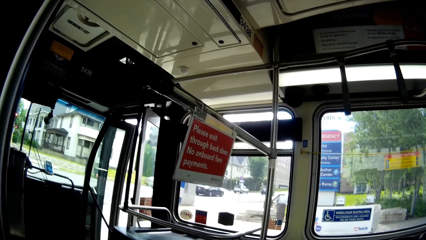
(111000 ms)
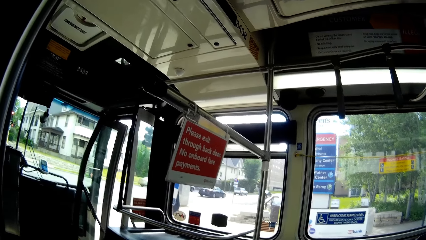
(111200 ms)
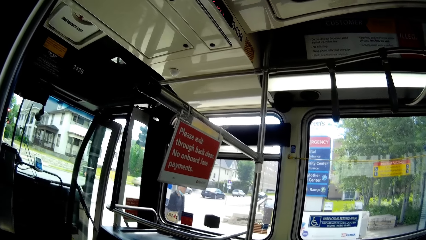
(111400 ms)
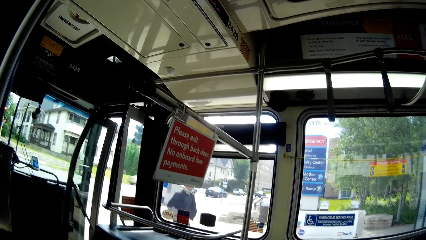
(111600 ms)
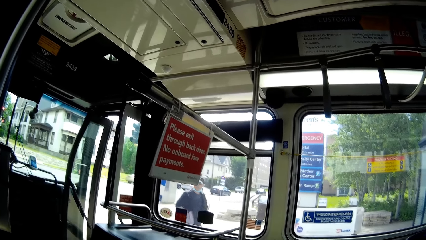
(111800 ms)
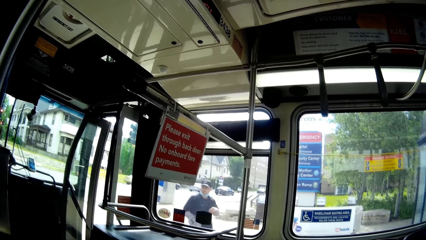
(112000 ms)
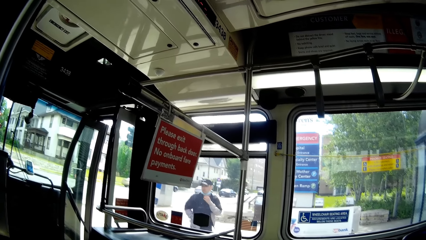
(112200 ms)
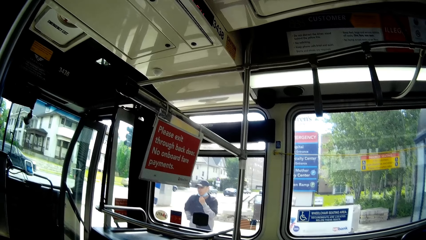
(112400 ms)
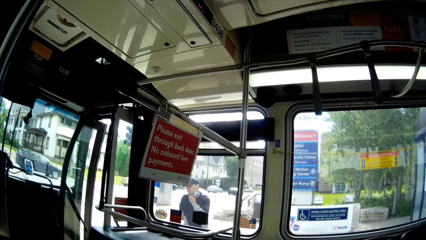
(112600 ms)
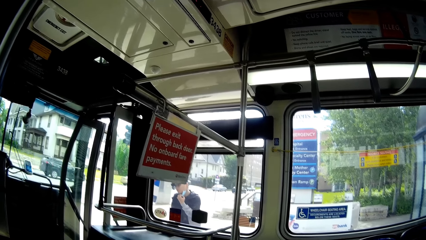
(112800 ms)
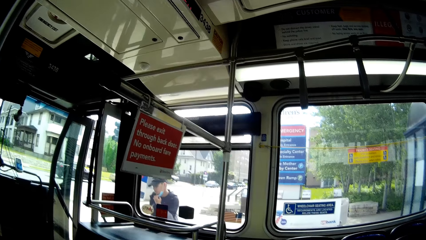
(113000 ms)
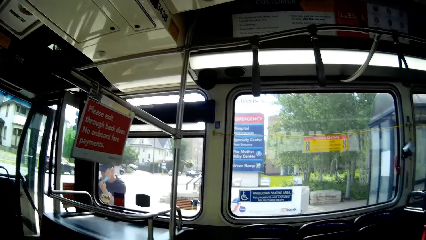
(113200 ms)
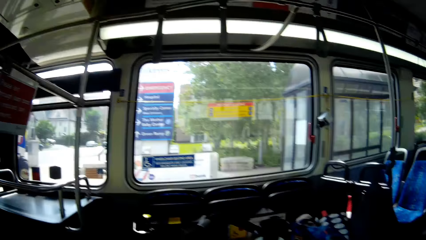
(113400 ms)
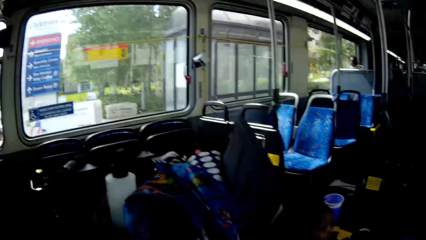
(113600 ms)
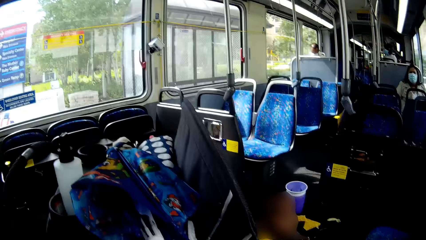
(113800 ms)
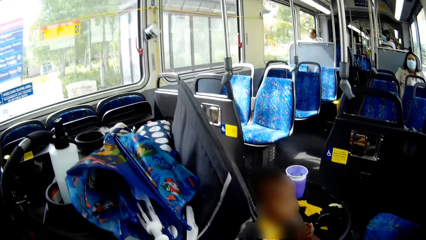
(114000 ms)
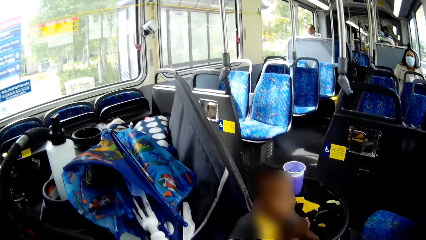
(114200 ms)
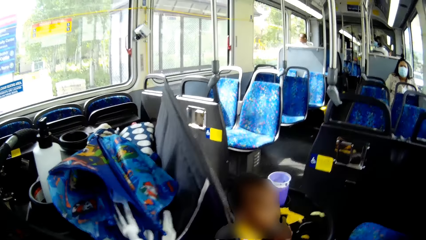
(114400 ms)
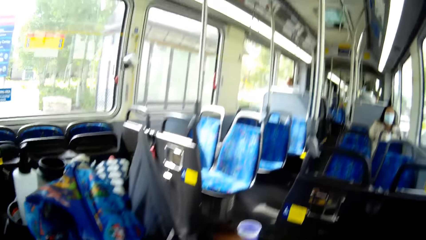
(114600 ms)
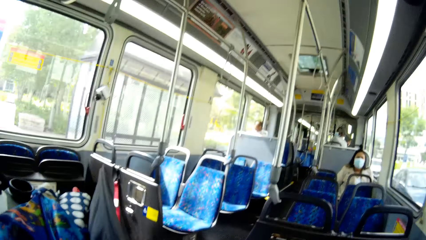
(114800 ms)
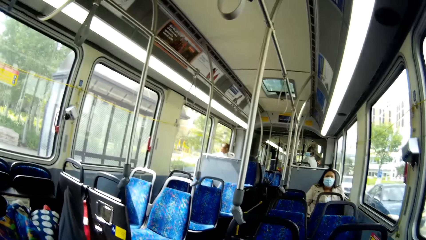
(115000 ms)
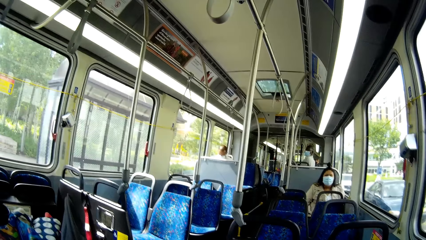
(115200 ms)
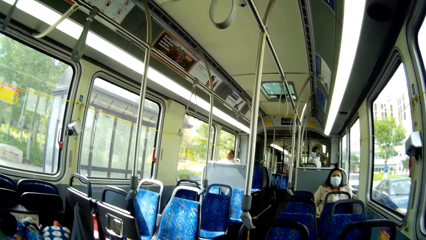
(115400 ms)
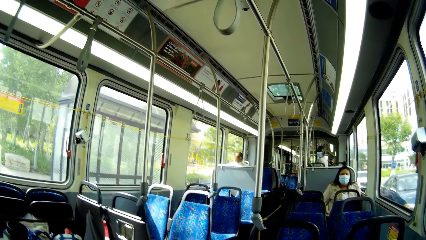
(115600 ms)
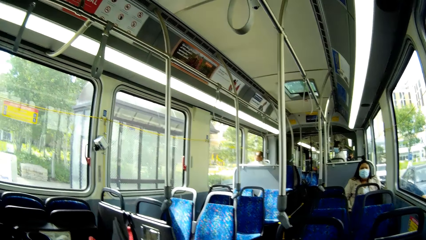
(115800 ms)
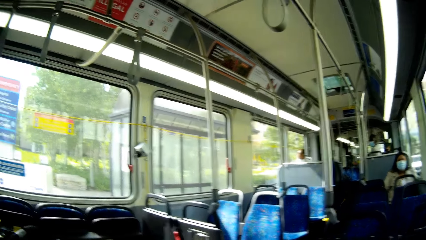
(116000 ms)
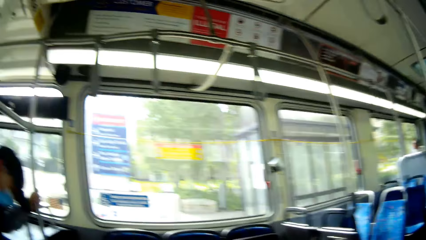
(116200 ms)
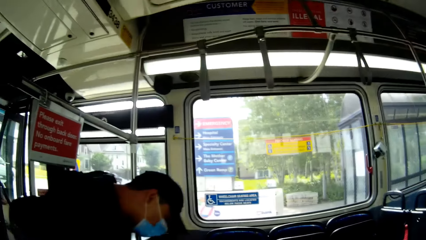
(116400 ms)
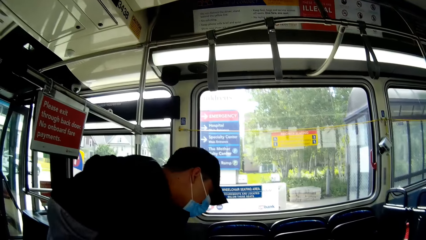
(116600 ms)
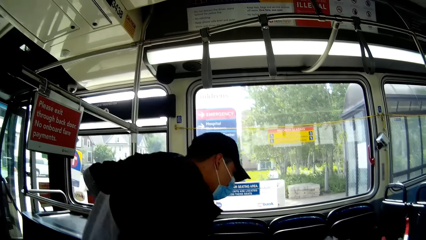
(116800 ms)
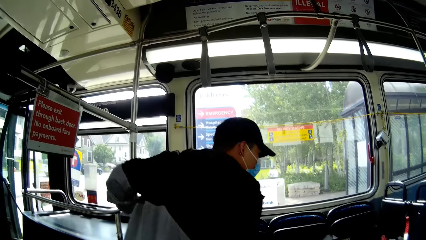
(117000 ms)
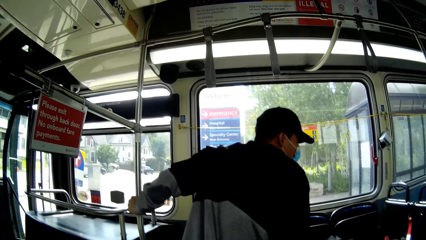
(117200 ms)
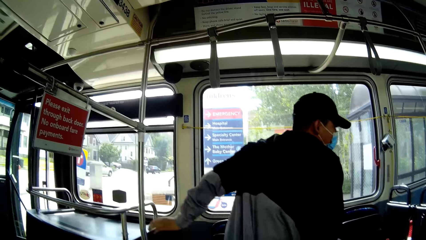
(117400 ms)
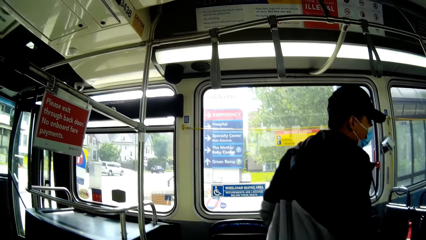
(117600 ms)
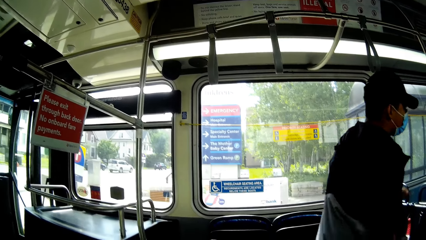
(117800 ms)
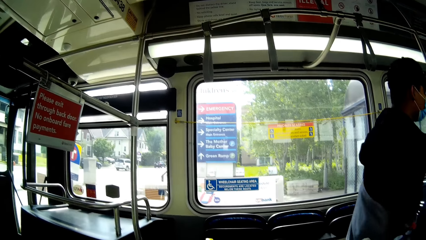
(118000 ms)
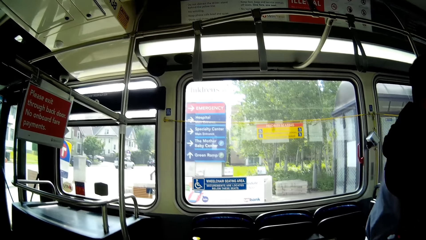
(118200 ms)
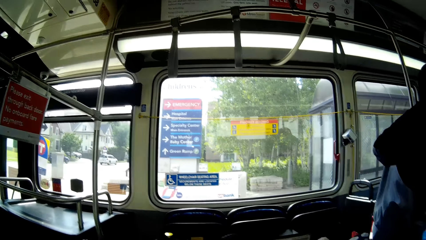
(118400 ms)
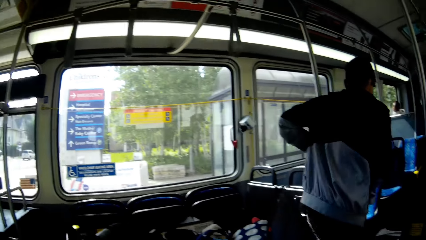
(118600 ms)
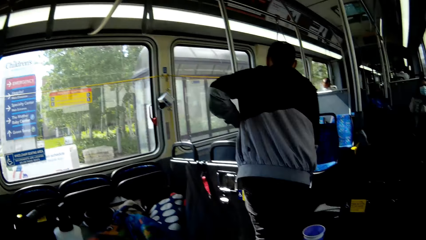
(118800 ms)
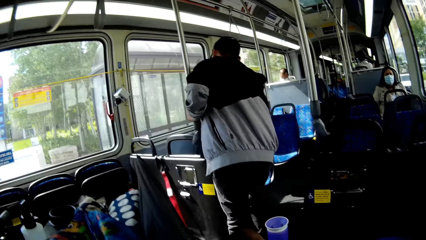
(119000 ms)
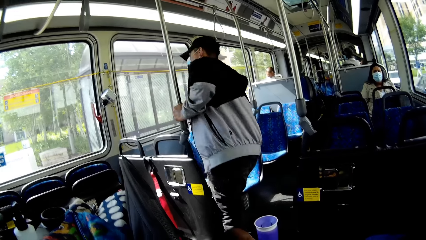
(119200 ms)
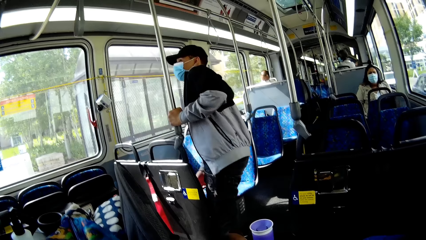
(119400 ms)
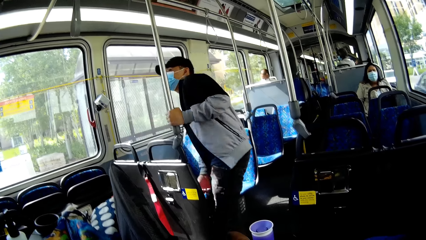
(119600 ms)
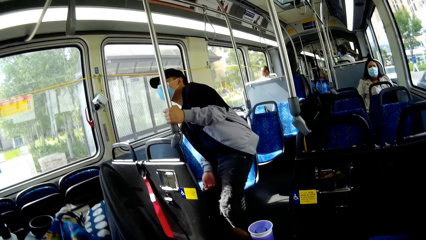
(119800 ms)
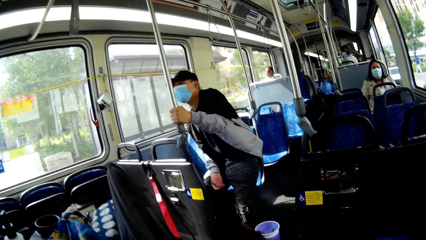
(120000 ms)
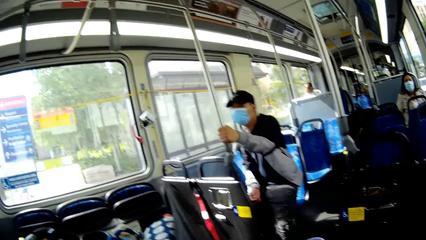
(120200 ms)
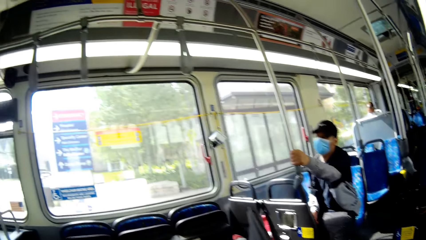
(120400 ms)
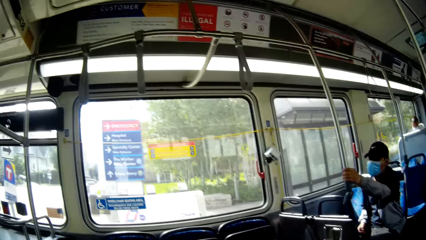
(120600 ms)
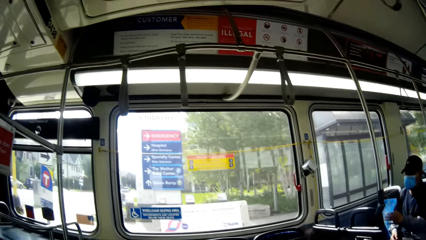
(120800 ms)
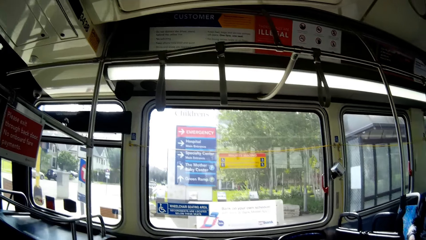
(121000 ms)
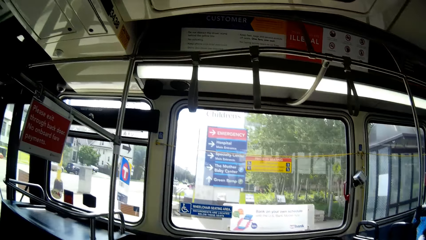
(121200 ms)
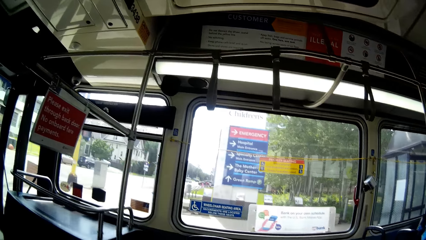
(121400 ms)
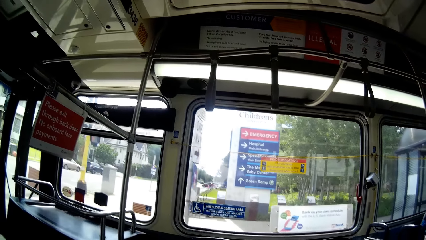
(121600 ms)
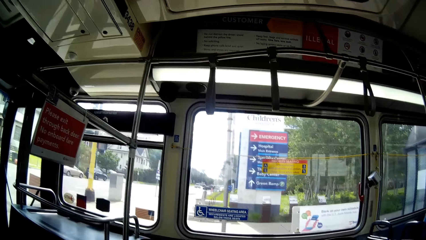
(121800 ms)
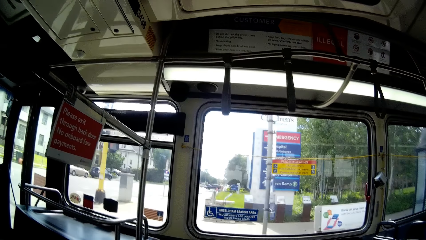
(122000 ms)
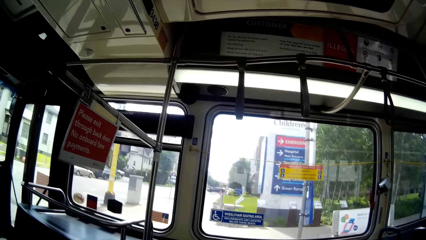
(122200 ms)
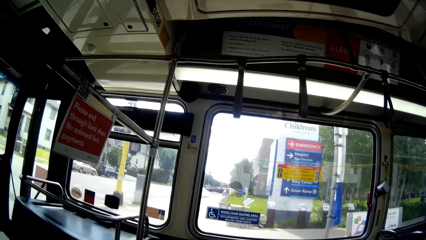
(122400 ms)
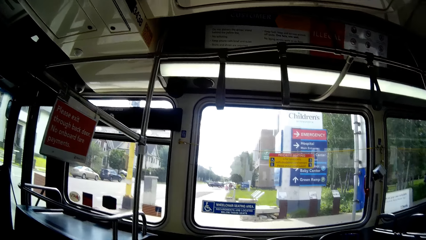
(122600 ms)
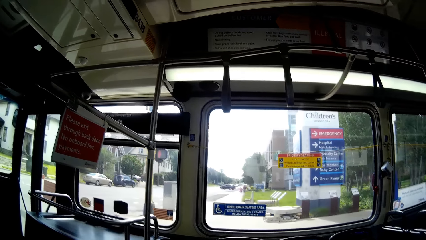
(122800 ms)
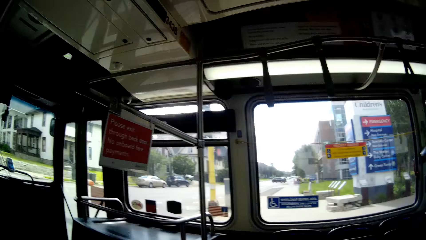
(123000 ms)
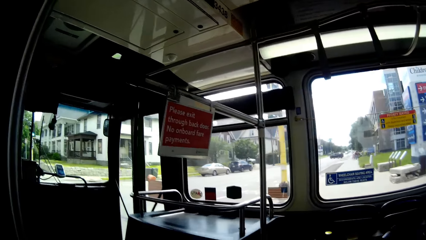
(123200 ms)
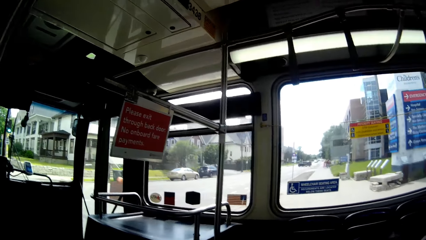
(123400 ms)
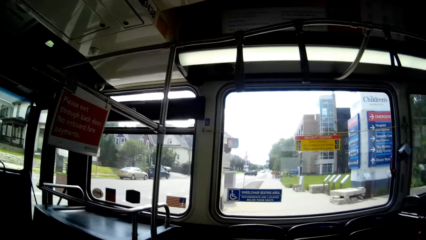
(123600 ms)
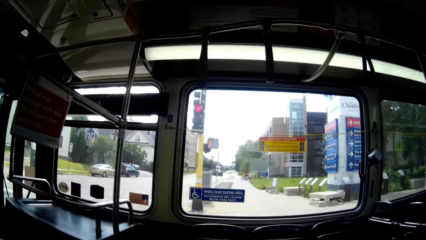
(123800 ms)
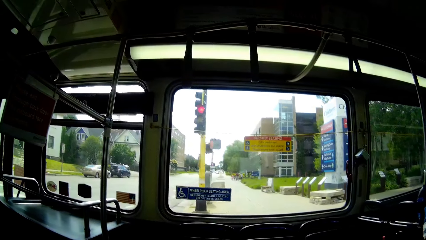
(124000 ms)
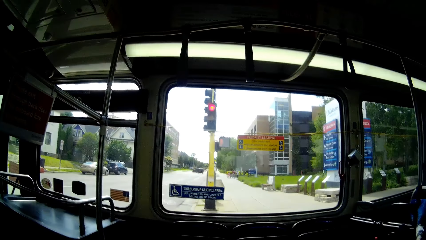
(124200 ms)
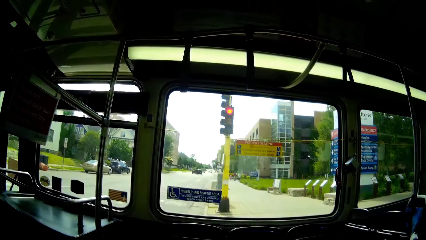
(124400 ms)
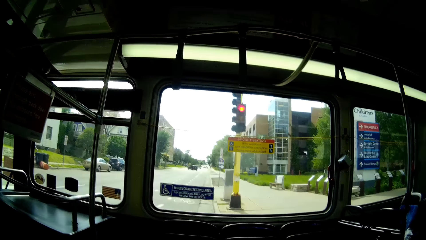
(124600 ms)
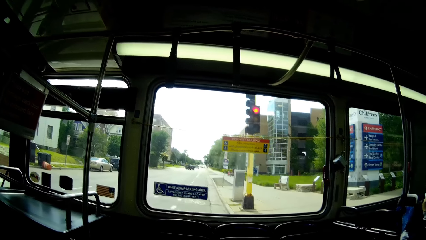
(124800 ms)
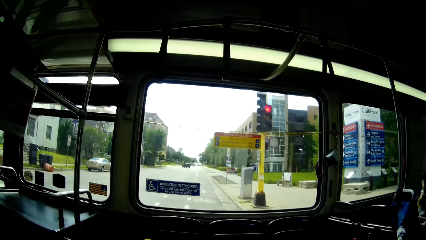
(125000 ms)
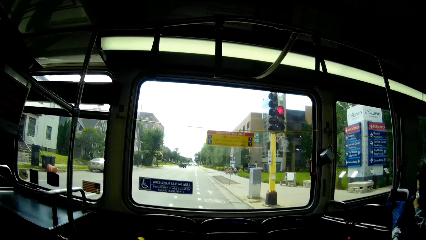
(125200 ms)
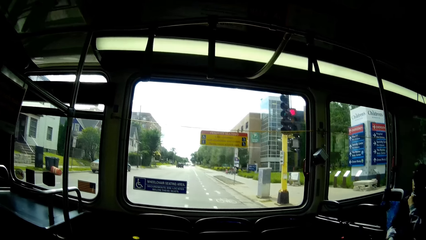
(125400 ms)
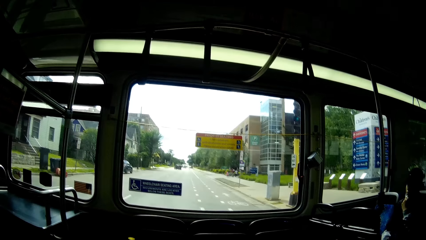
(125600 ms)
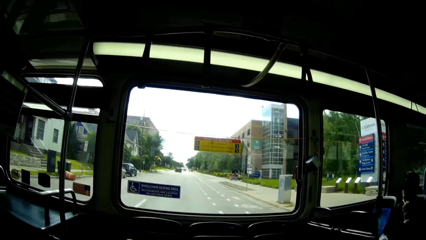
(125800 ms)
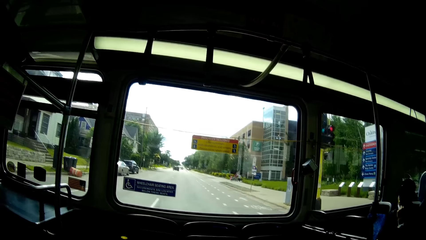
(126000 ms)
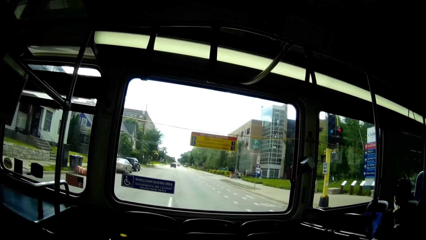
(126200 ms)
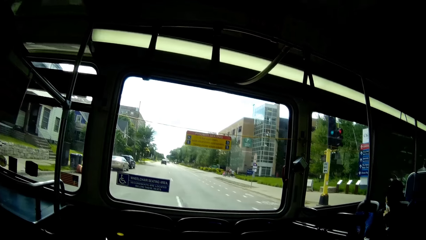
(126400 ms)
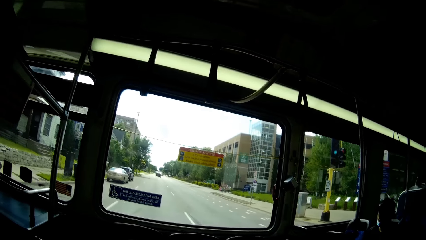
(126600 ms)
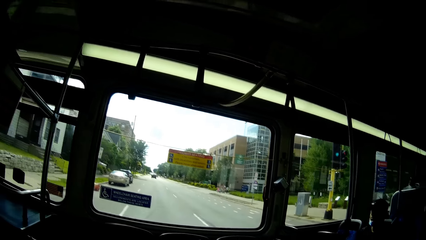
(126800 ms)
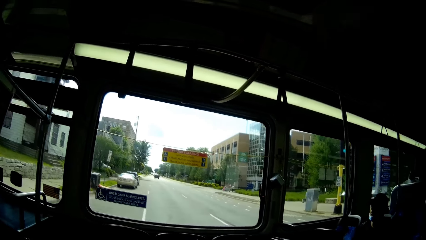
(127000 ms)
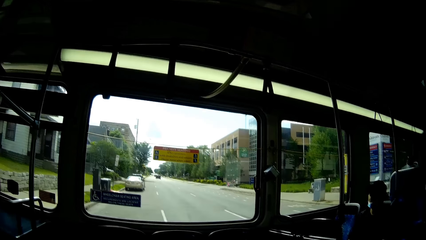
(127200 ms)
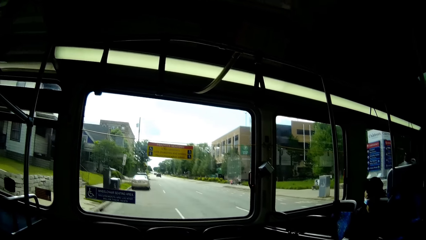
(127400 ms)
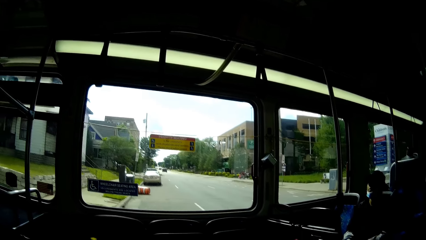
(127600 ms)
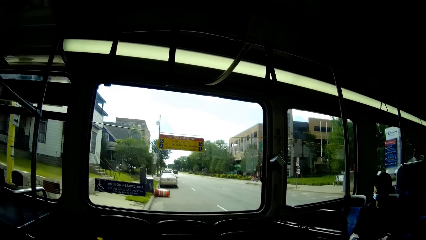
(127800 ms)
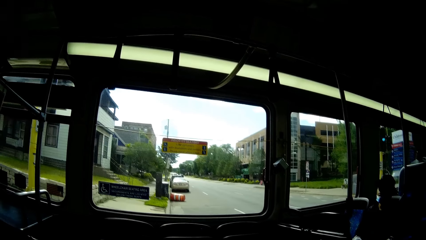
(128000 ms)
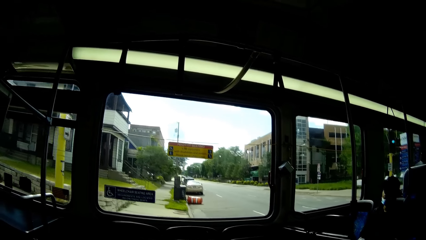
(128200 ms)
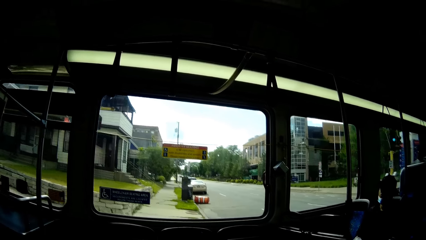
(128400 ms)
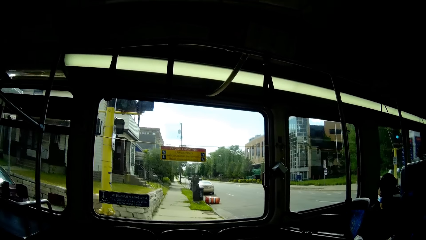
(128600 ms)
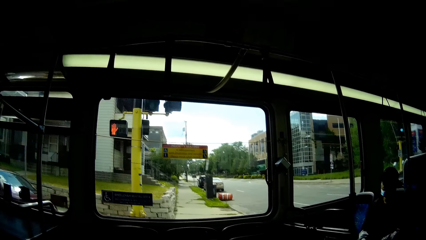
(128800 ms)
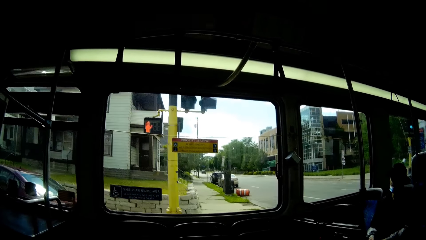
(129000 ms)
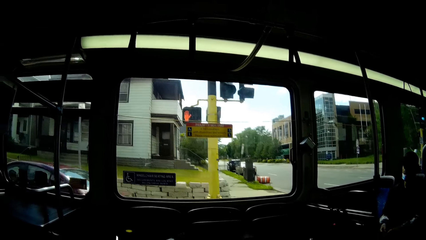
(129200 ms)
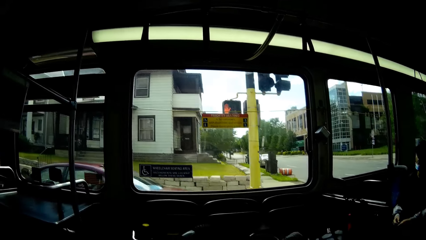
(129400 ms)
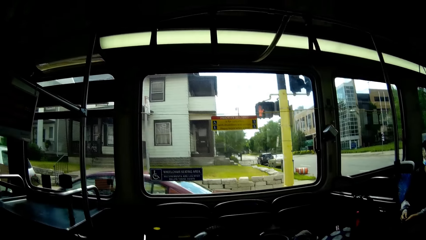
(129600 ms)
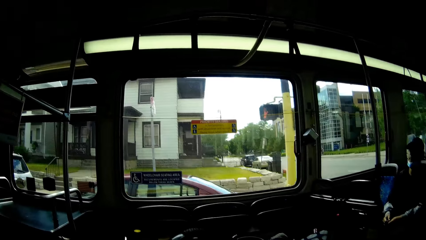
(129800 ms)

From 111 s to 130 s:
A man walks into the bus. The man holds a support pole with his left hand. The man sits in the bus. The man removes his left hand from the support pole. The man lowers his nose mask with his left hand.
